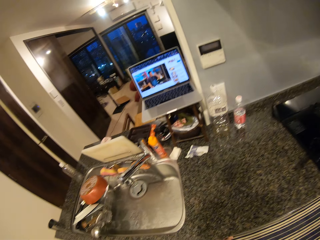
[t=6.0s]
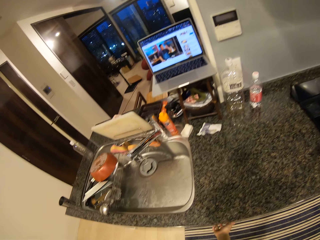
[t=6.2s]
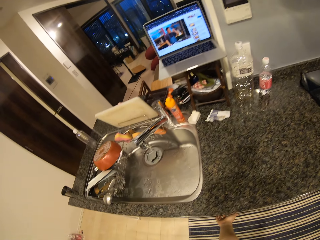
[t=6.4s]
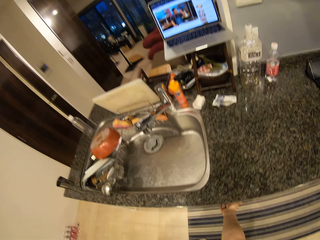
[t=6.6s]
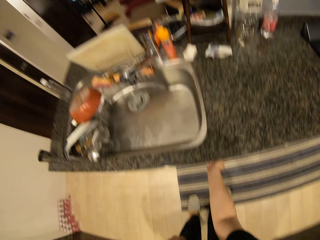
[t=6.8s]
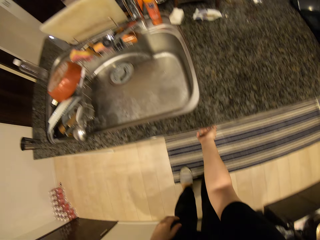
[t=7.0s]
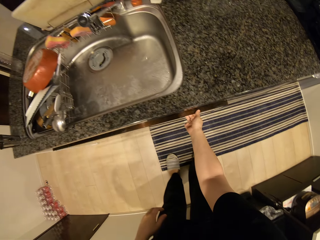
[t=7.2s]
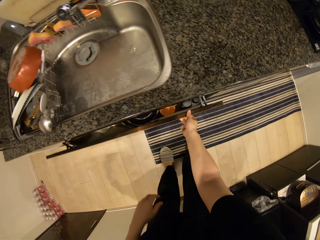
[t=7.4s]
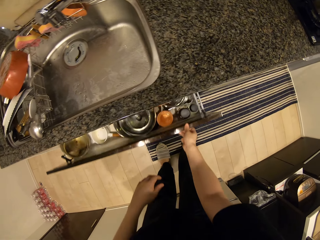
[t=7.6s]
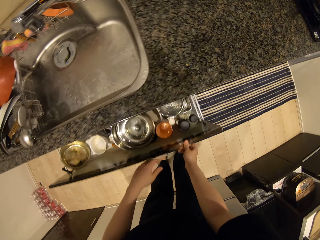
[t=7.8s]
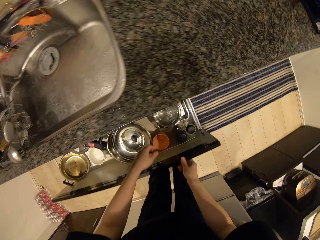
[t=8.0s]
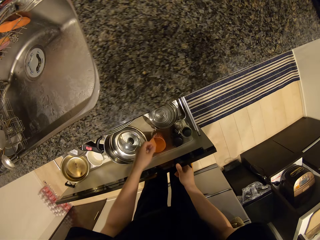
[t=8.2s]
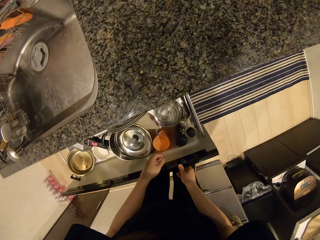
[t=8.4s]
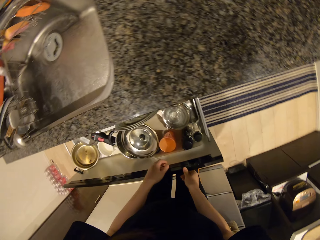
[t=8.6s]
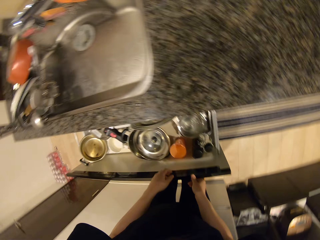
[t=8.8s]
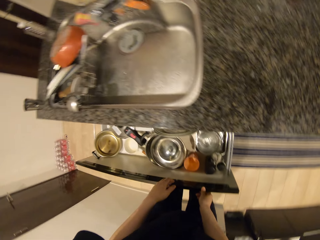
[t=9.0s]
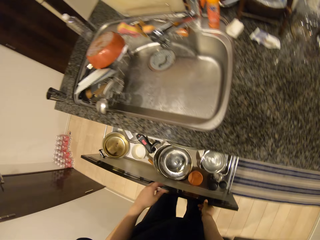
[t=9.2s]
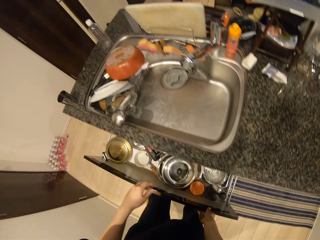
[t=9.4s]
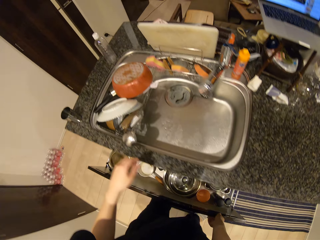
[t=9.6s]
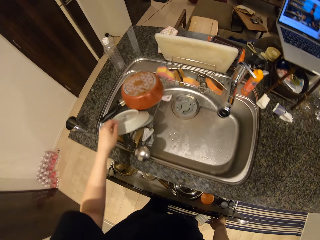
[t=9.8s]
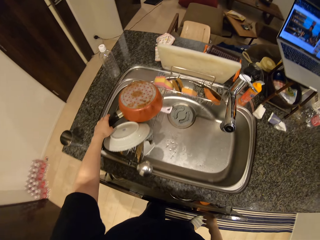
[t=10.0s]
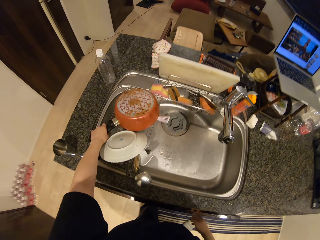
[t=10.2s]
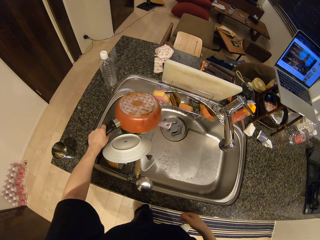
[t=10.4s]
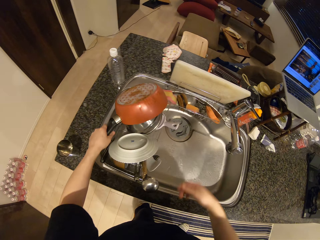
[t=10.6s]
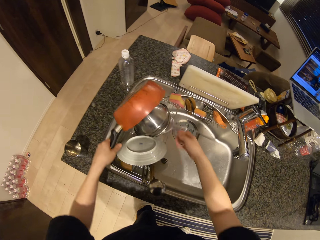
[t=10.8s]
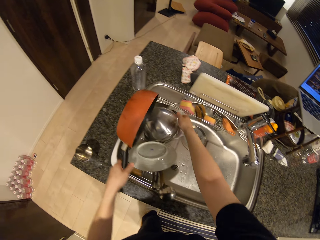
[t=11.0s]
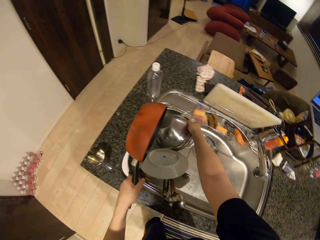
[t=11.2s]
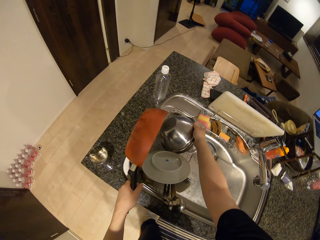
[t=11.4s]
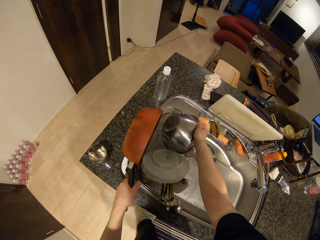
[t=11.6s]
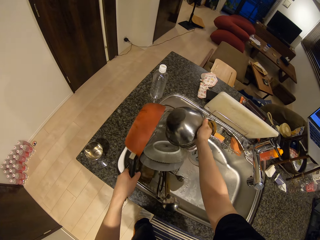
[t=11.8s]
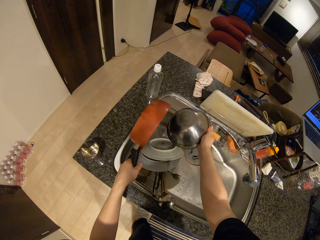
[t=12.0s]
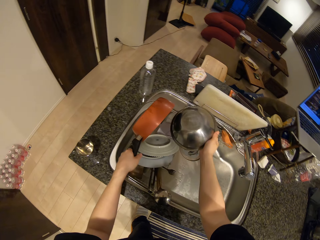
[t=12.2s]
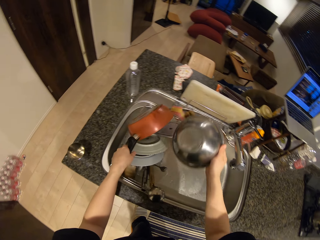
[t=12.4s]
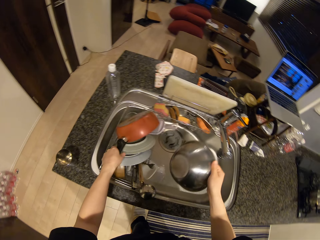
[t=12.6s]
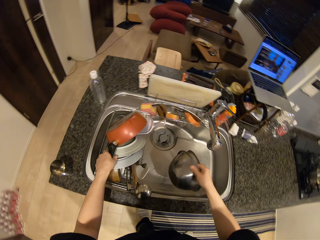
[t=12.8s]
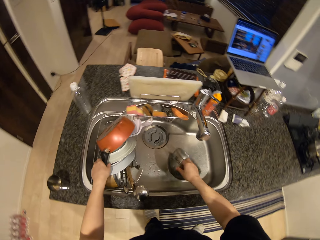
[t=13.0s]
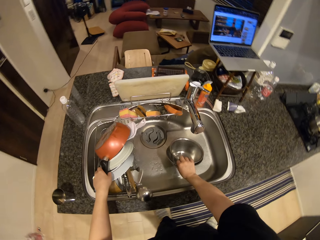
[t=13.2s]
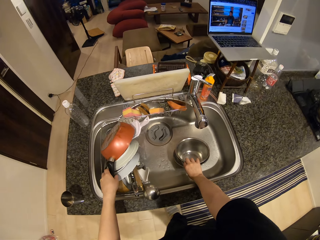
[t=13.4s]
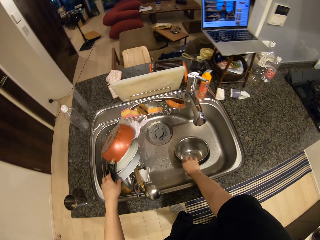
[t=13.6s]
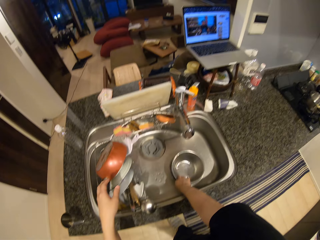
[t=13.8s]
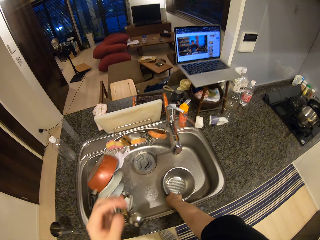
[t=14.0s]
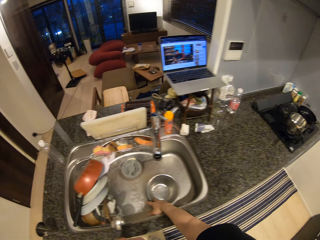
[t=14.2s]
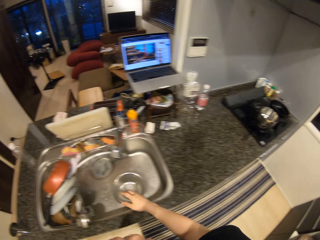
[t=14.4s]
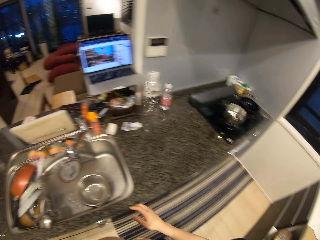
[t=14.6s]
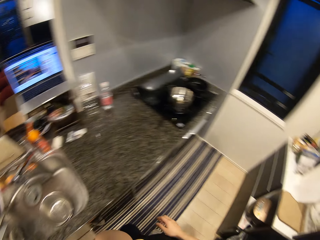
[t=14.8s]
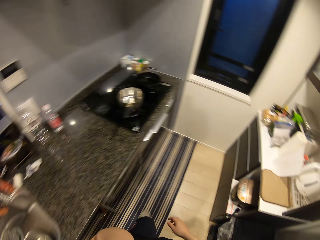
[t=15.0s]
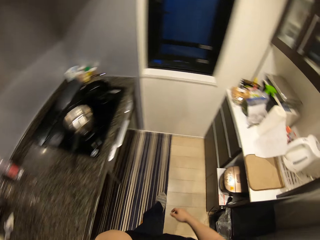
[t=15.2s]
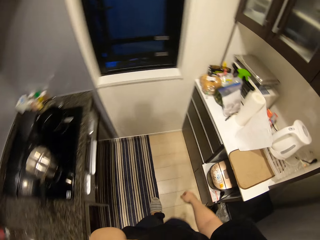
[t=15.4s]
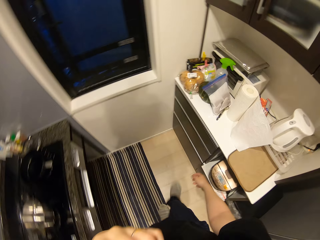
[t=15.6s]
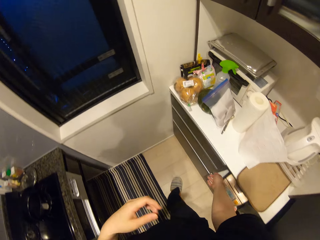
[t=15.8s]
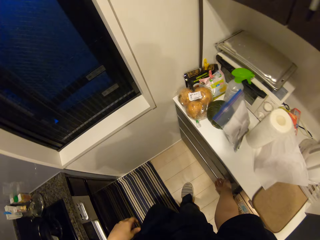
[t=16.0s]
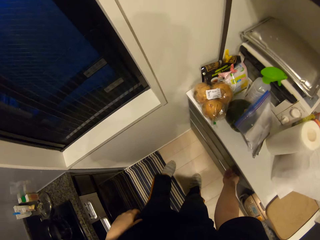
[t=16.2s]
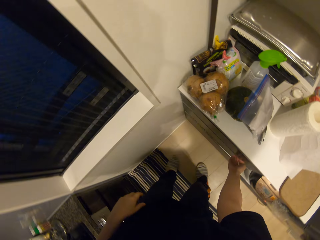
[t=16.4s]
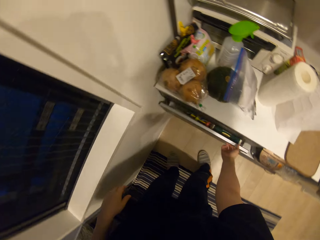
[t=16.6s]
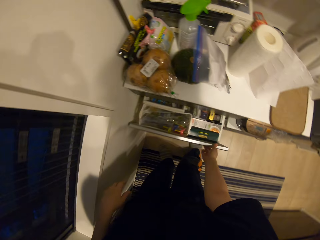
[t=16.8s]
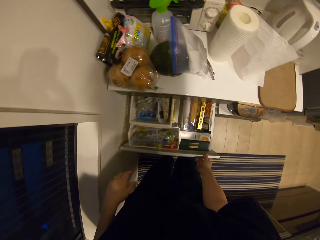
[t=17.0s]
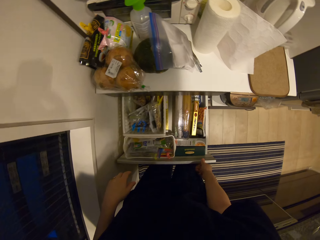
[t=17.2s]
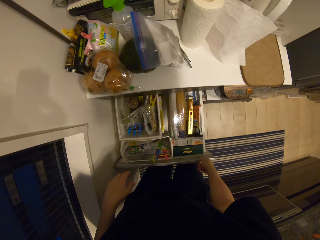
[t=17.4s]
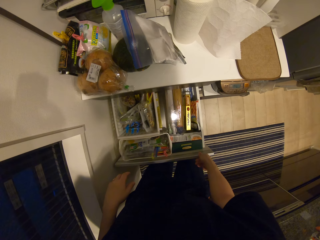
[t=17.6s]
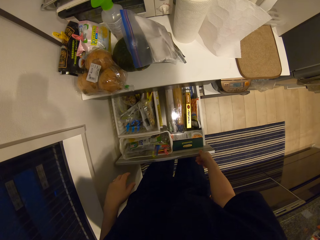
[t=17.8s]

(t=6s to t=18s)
The camera wearer opens a drawer with her right hand. She closes the drawer with her right hand. She picks up a pan from the sink with her left hand. She moves the steel bowl in the wash sink with her right hand. She picks up the bowl from the sink. She returns the pan on the sink. She places the bowl on the sink. She walks to the drawer. She opens the drawer with her right hand. She looks in the drawer.

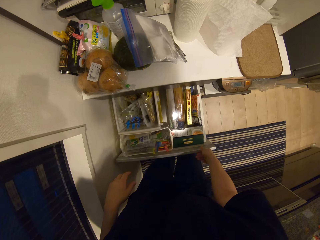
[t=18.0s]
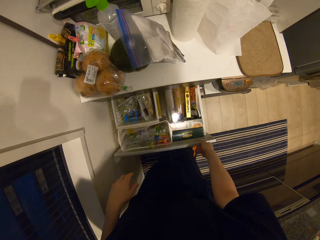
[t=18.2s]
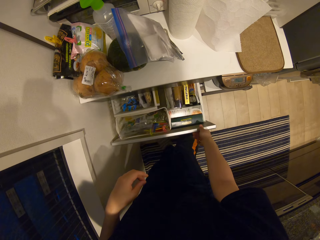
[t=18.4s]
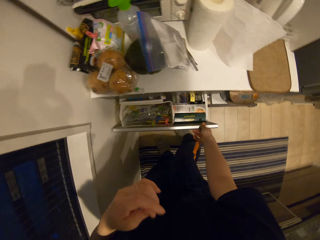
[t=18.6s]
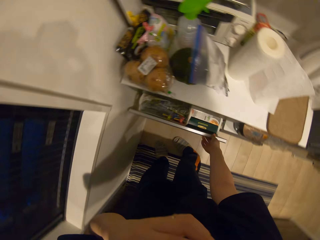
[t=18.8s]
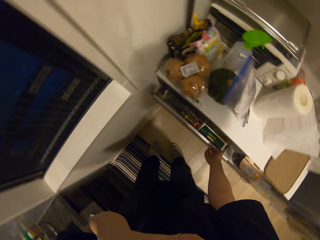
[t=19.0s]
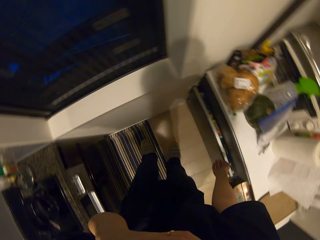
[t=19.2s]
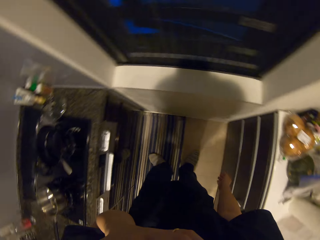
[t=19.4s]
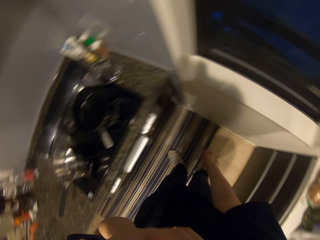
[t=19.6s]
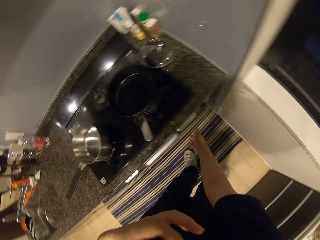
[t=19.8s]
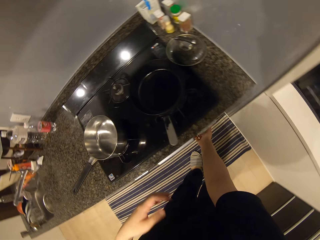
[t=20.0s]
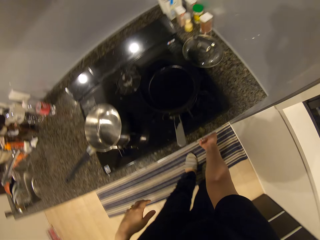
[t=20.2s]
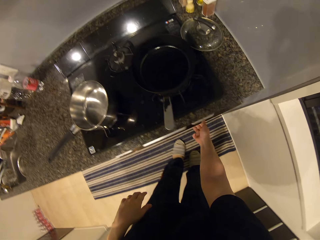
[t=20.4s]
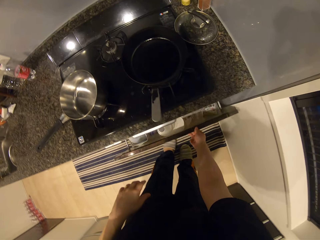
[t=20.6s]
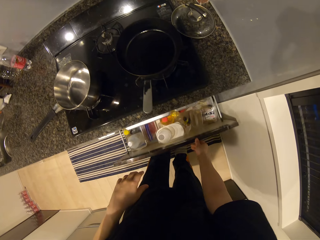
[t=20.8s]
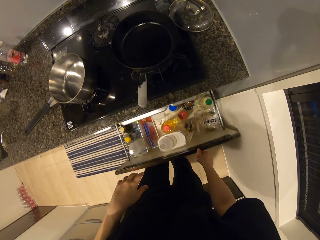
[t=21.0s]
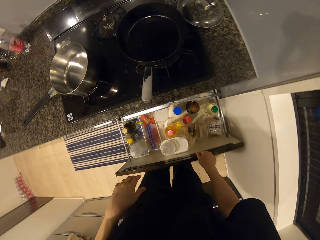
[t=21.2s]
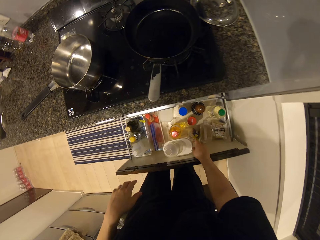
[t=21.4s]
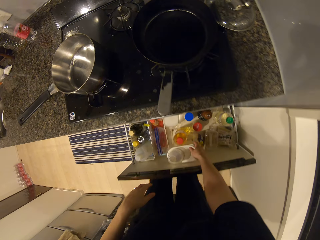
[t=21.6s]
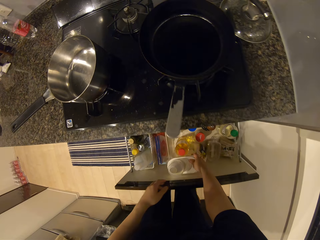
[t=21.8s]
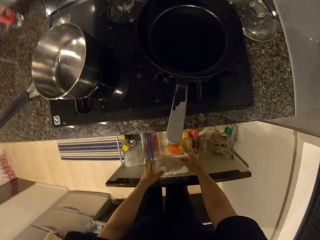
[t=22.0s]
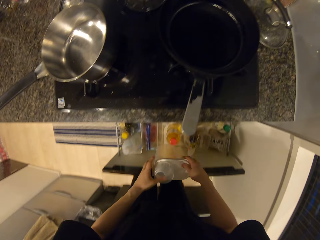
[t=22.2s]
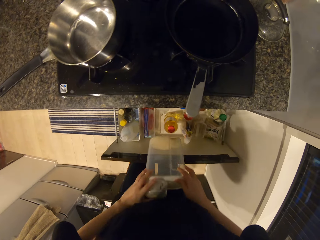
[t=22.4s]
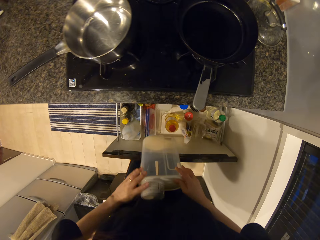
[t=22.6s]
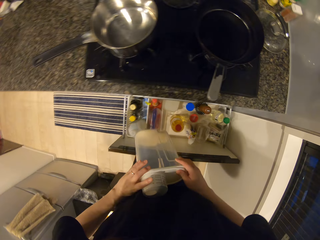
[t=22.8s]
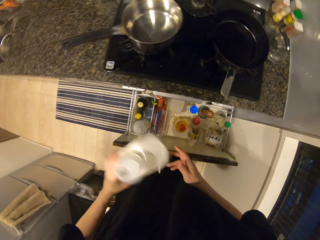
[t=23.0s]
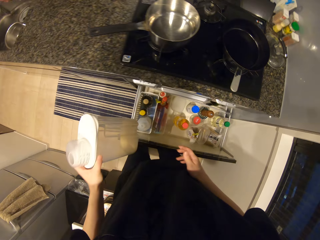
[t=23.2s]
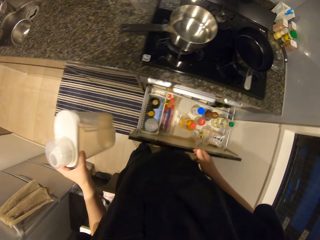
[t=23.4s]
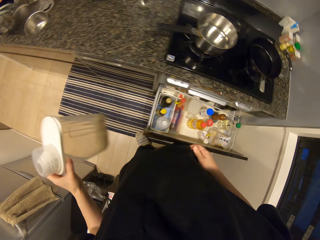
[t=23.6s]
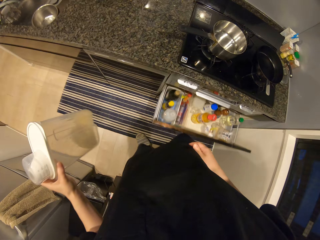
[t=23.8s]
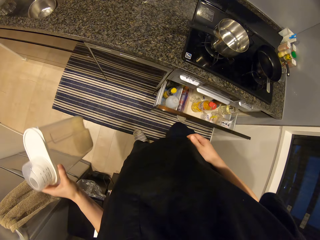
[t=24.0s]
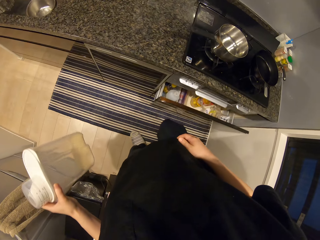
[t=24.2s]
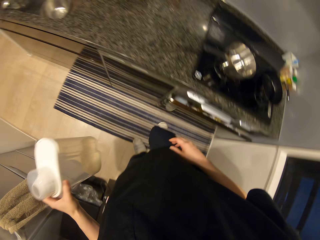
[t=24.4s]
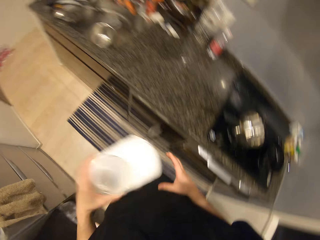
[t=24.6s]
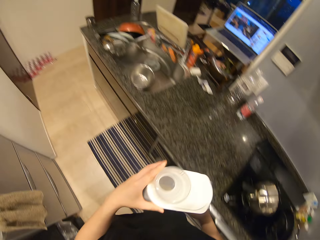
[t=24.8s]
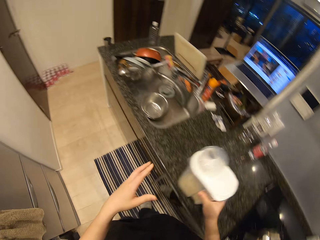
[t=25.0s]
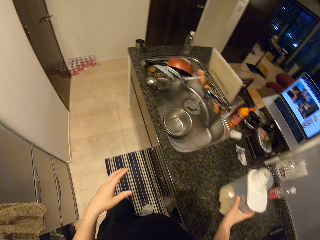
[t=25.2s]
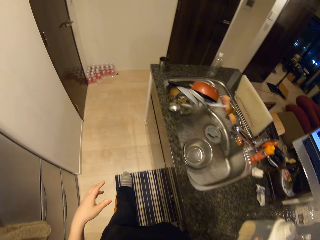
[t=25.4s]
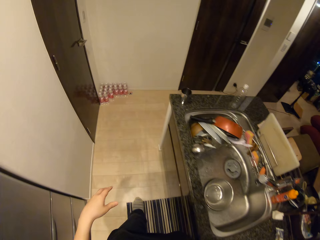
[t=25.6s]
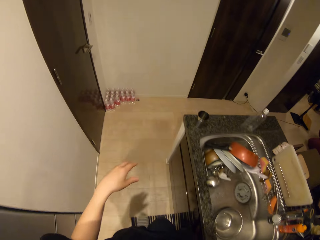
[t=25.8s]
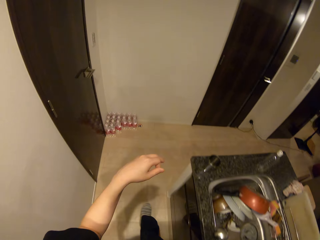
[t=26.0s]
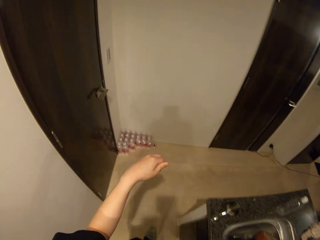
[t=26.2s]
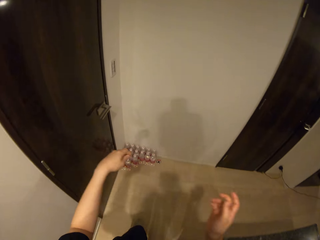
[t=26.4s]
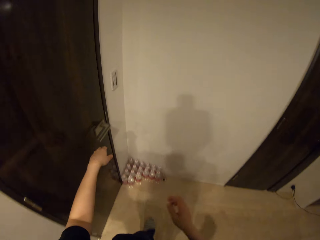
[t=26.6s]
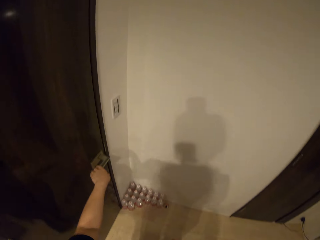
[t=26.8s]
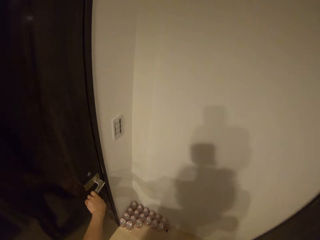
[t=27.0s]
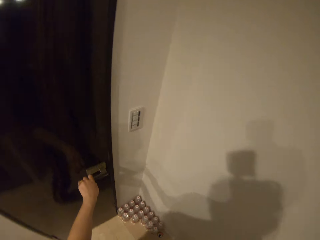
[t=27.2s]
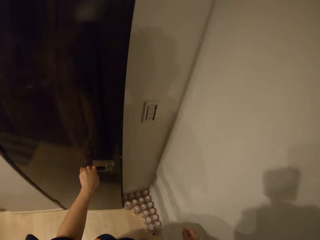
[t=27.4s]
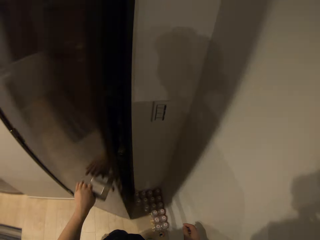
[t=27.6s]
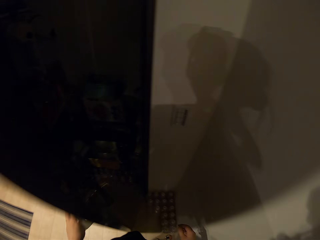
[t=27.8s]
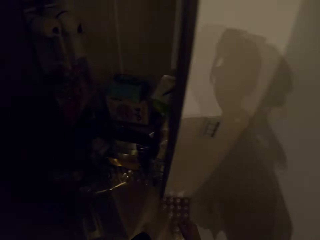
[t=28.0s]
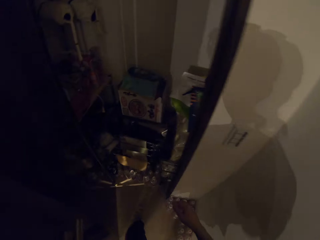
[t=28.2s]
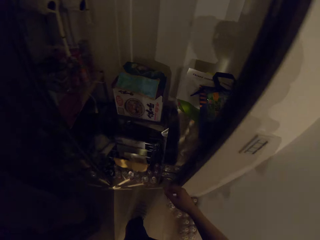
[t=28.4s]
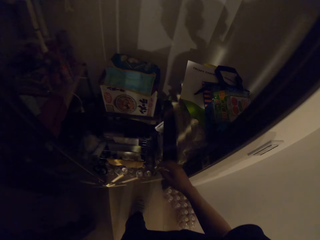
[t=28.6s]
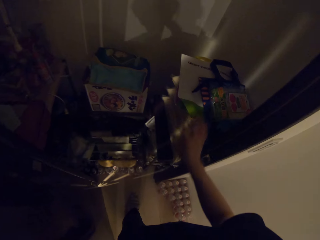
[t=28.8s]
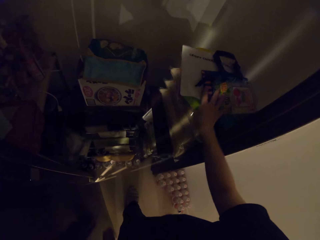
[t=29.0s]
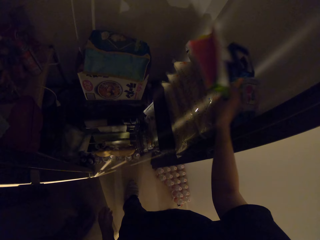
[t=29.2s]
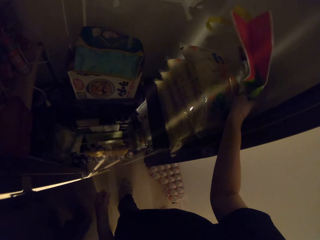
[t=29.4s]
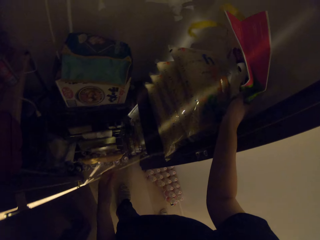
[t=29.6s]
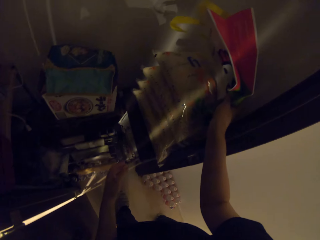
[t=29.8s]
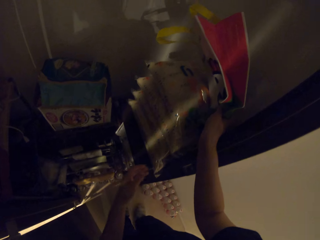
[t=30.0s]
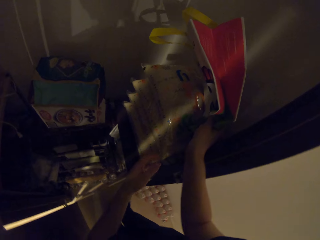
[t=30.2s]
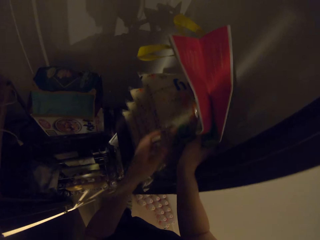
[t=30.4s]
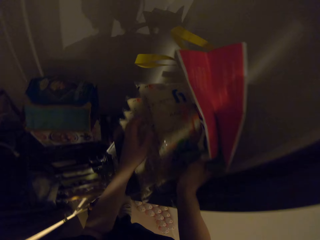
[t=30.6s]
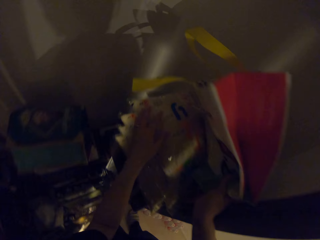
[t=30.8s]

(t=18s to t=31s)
The camera wearer closes the drawer with her right hand. She opens another drawer with her right hand. She picks up a container of rice from the drawer with her hands. She closes the drawer with her leg. She shakes the rice. She walks around in the kitchen. She puts the container of rice on the counter. She walks to the door. She opens the door with her left hand. She moves foodstuffs in a store with her right hand. She looks through the rice in the store.
